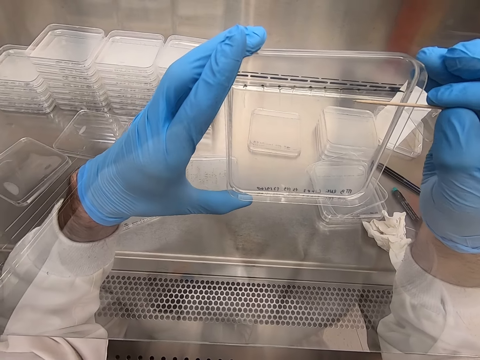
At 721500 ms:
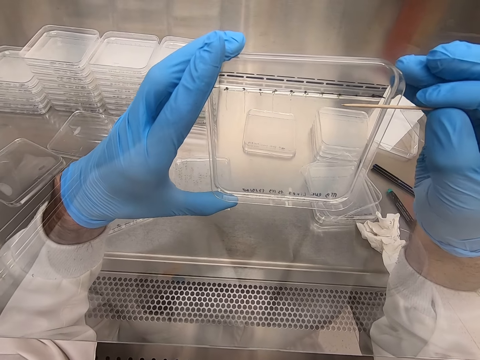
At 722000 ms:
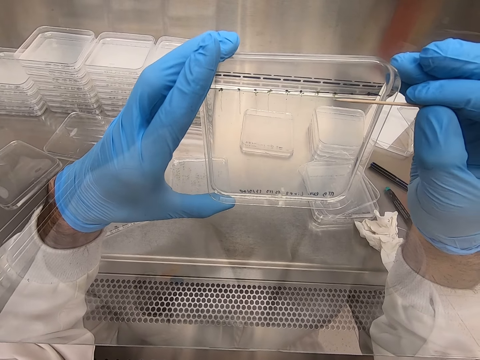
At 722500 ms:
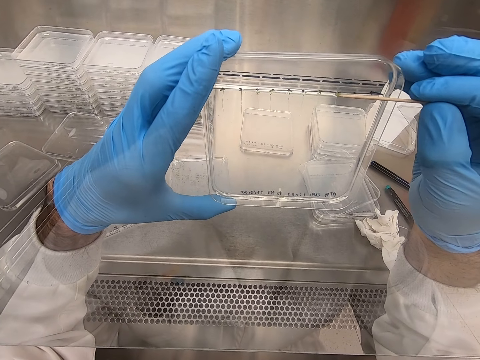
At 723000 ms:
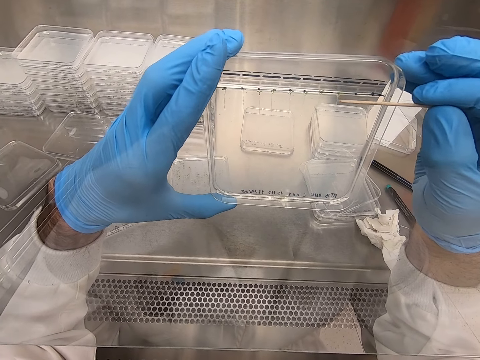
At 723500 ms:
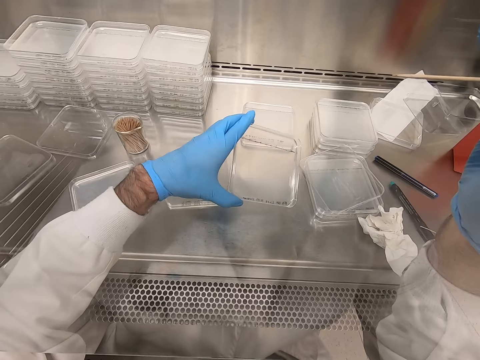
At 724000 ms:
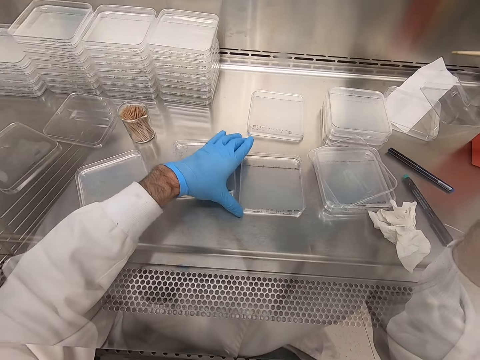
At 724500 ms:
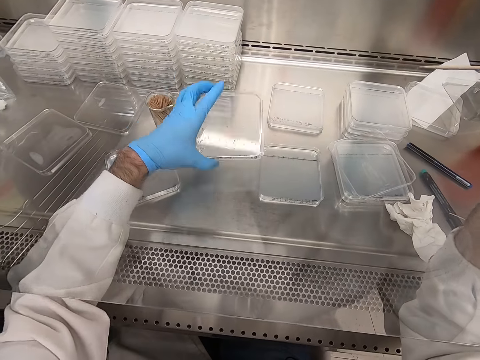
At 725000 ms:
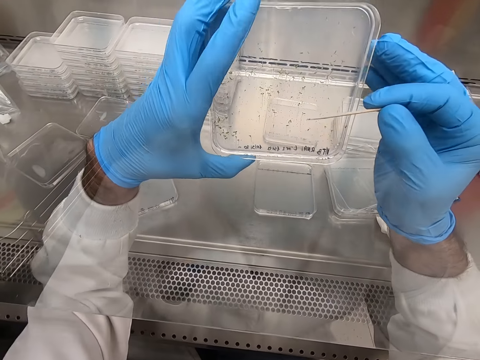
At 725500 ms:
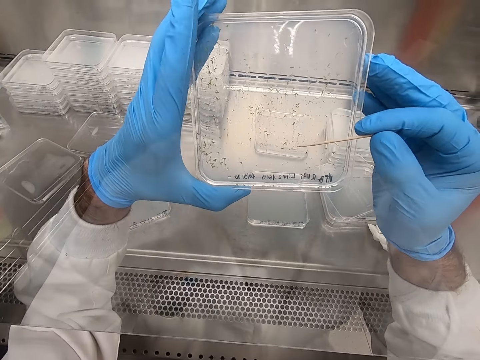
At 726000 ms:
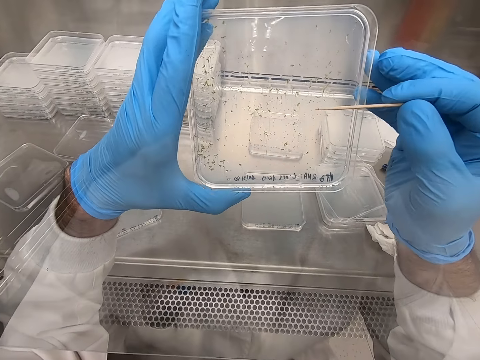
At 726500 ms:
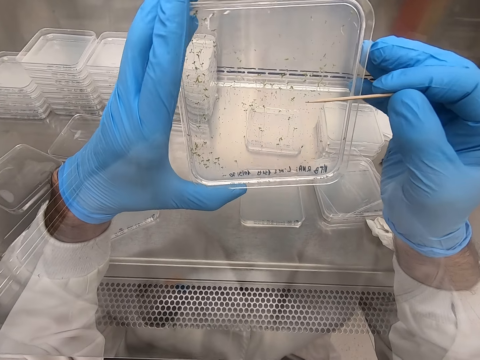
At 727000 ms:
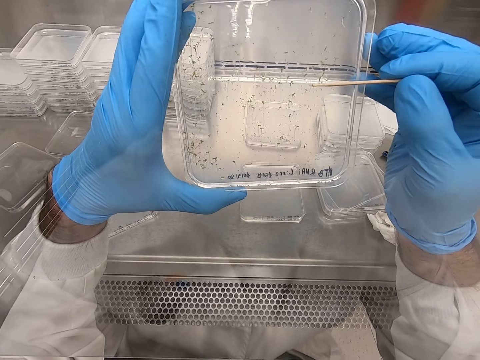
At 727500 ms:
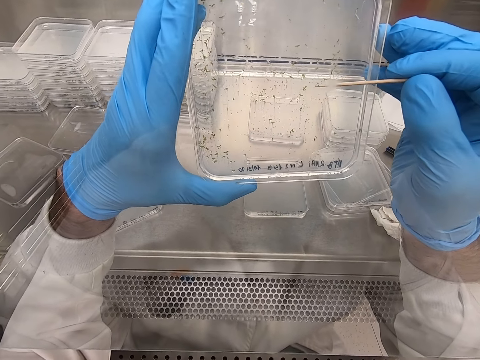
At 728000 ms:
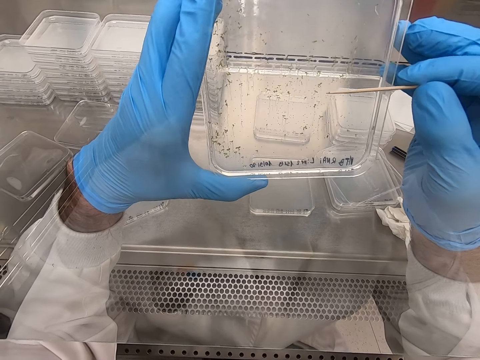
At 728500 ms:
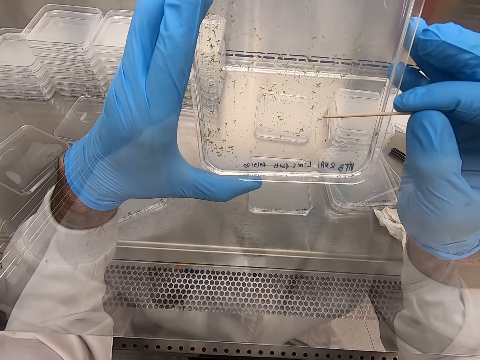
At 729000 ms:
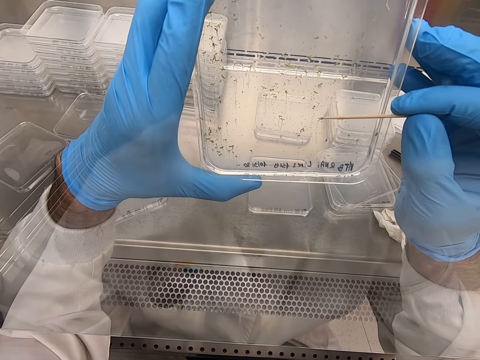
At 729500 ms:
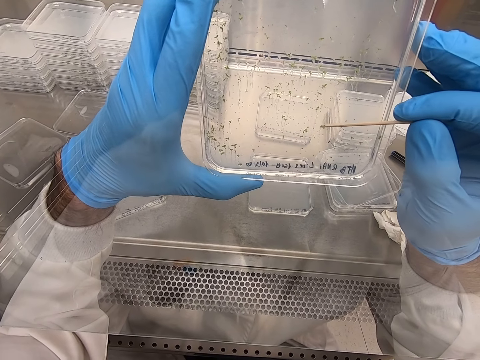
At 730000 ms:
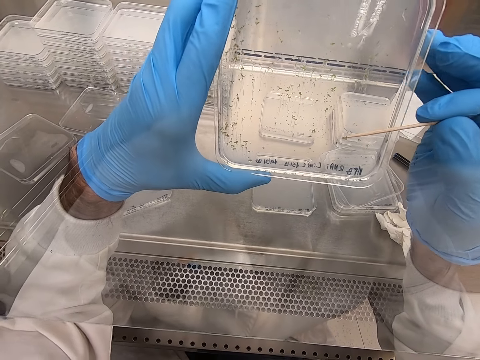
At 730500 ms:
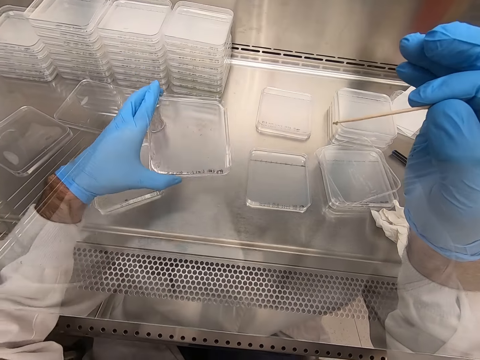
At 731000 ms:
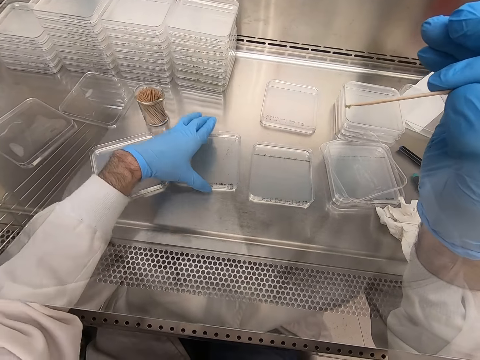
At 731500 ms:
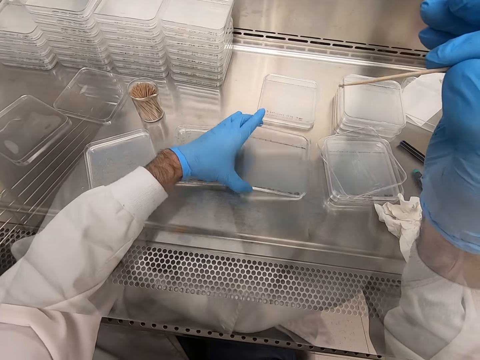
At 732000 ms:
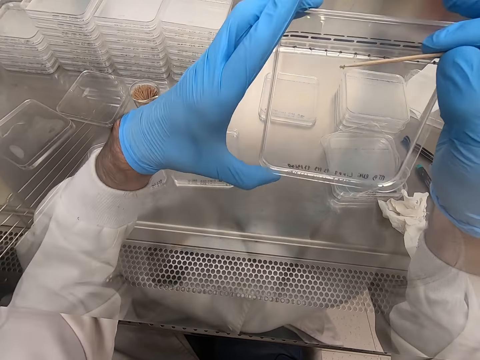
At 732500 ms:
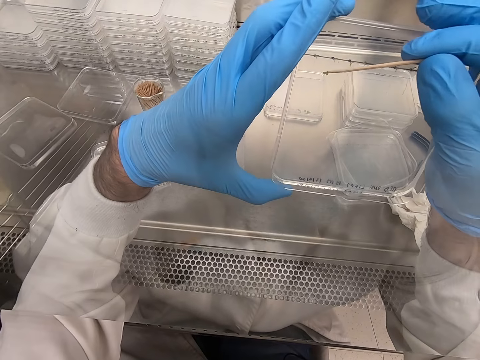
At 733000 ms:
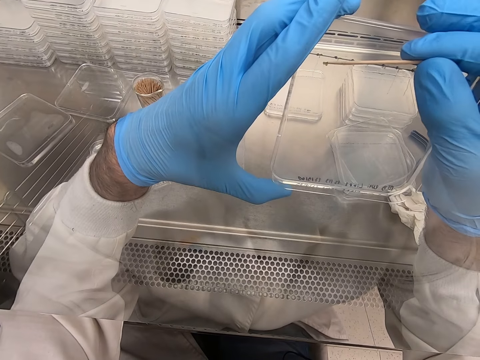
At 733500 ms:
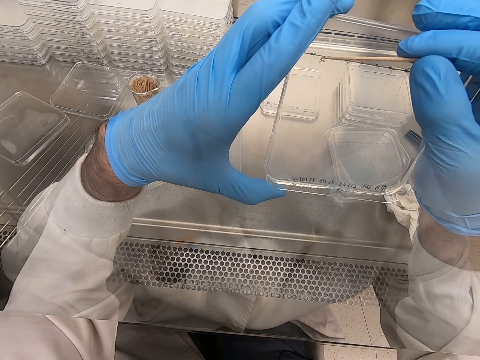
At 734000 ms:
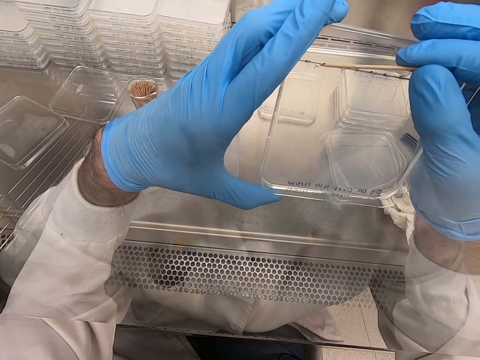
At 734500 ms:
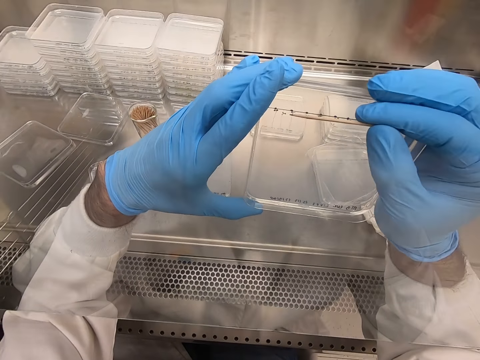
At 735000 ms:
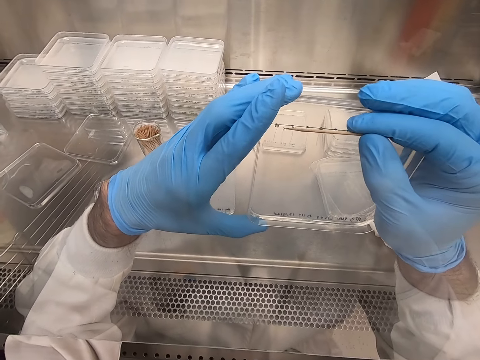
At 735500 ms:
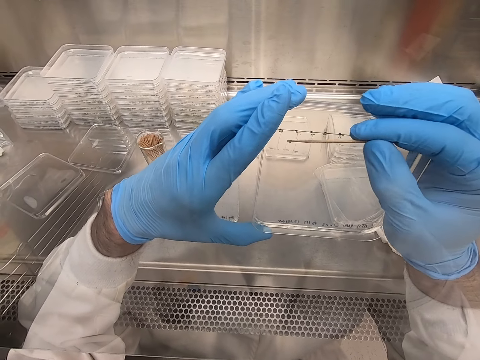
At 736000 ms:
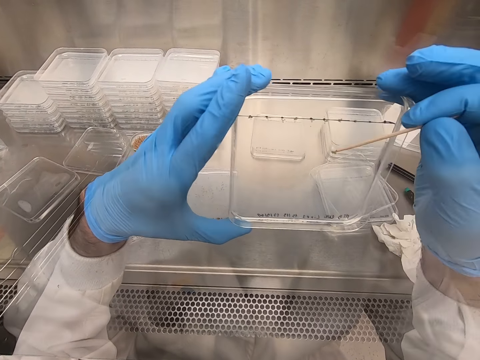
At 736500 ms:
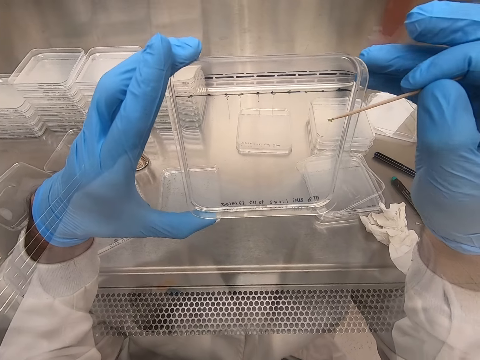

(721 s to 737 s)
The camera wearer places an acrylic sheet on the table. They pick the acrylic sheet. They pick particles from the acrylic sheet. They place the acrylic sheet on the table. They pick the acrylic sheet or tray and put something with a wood stick. They pick particles from the acrylic sheet.

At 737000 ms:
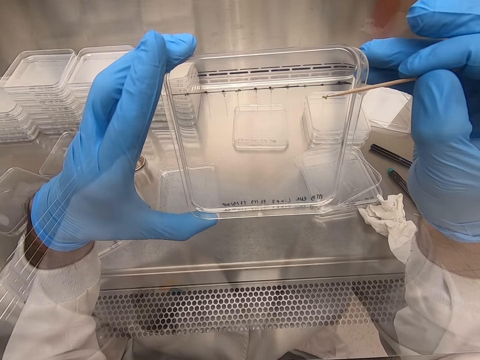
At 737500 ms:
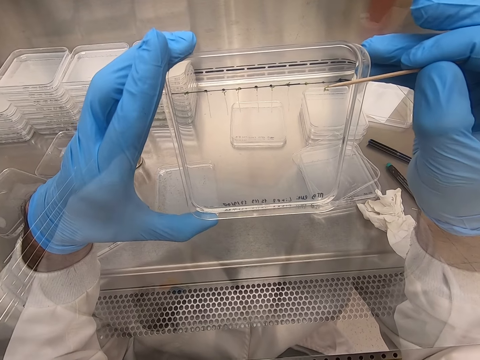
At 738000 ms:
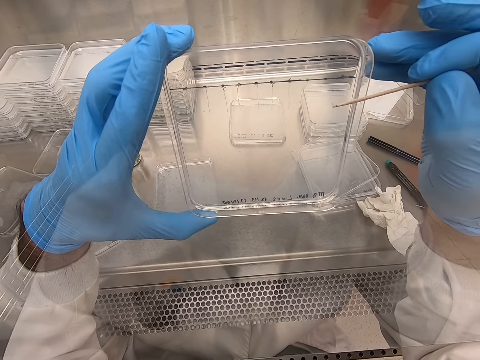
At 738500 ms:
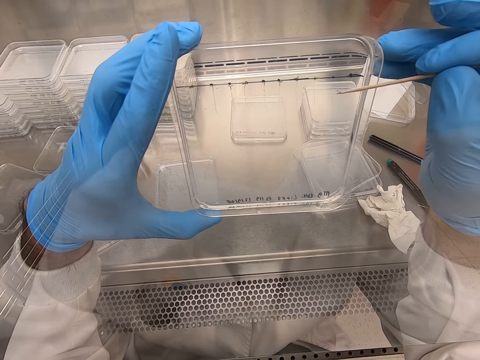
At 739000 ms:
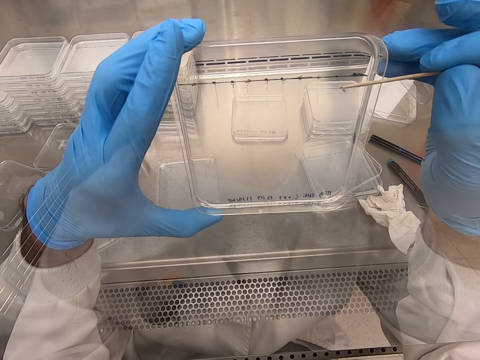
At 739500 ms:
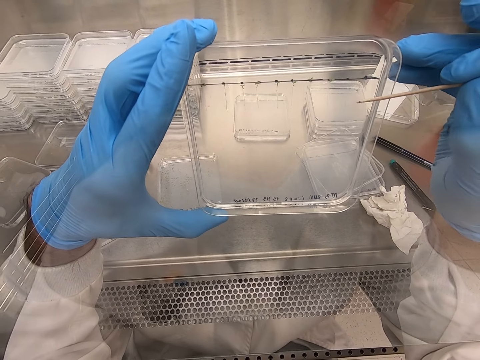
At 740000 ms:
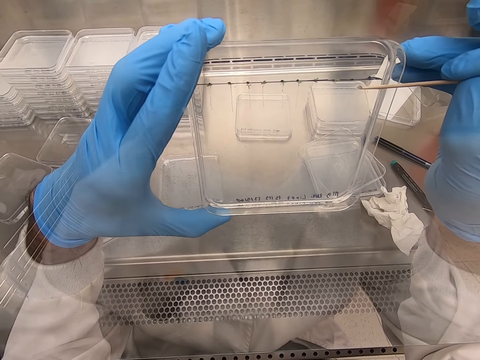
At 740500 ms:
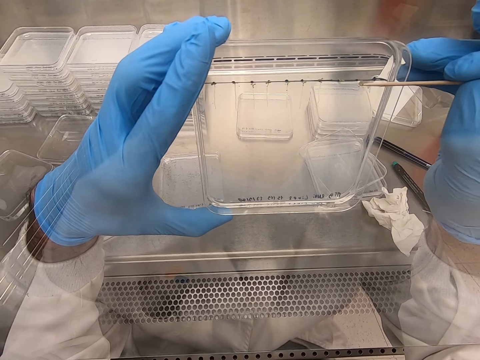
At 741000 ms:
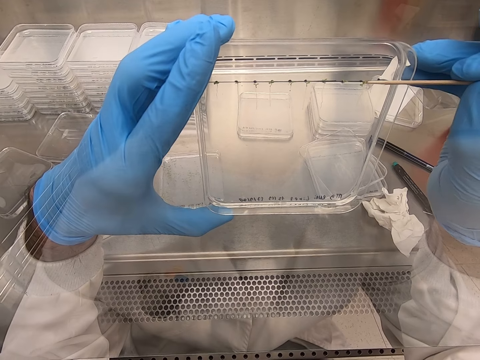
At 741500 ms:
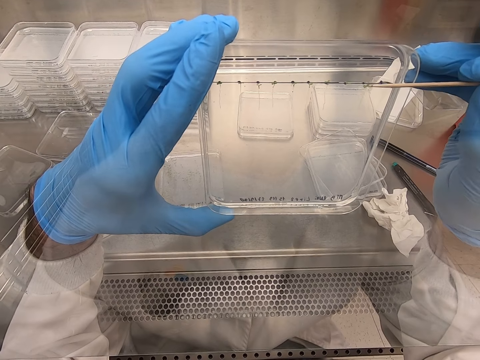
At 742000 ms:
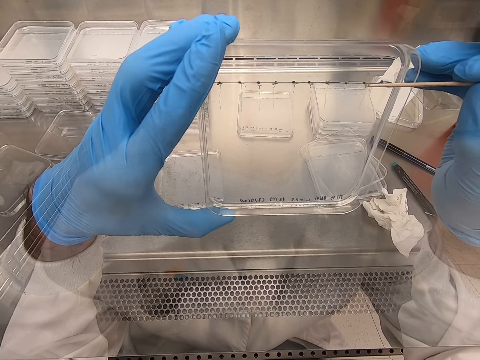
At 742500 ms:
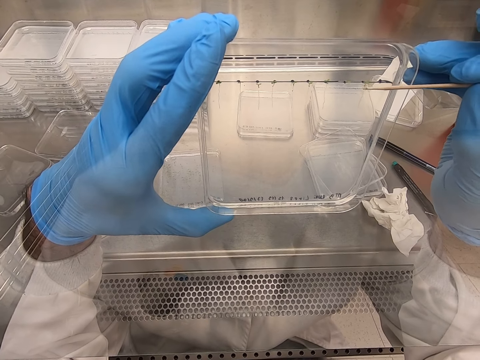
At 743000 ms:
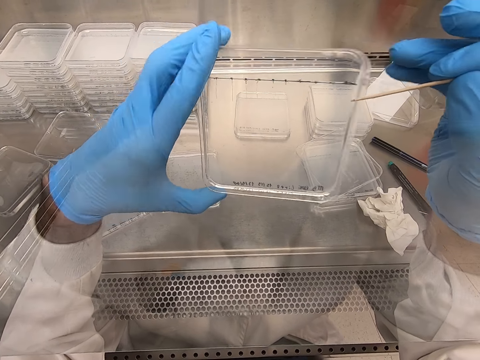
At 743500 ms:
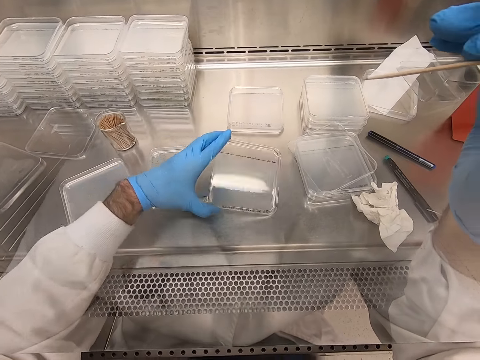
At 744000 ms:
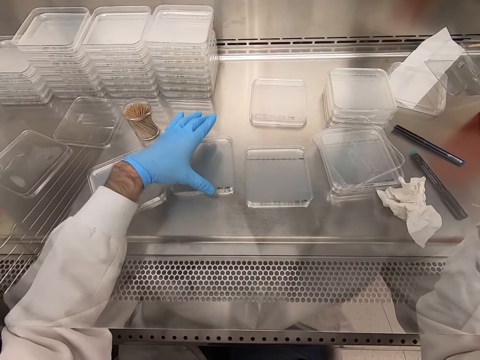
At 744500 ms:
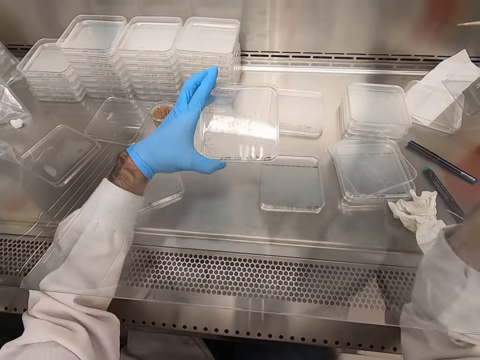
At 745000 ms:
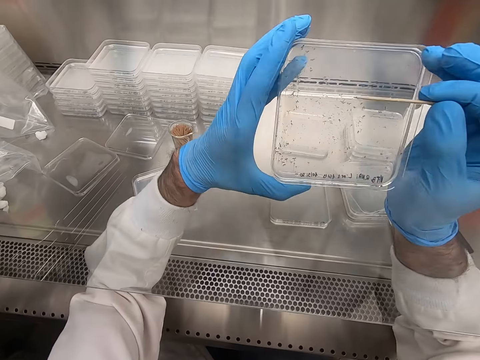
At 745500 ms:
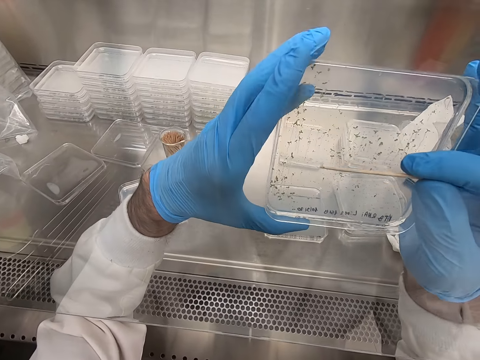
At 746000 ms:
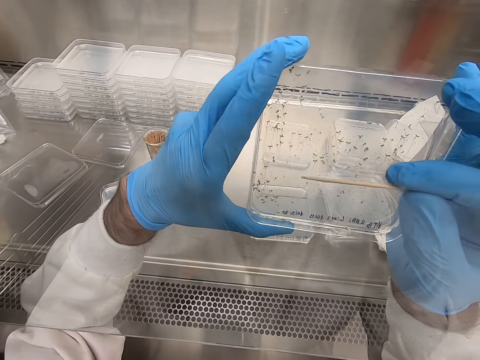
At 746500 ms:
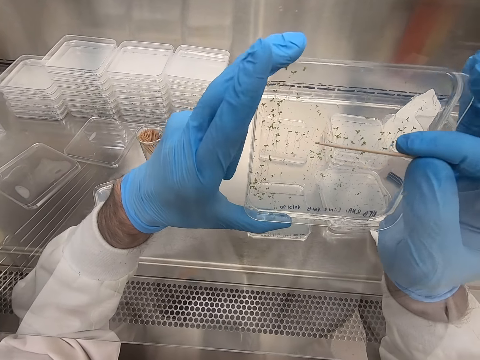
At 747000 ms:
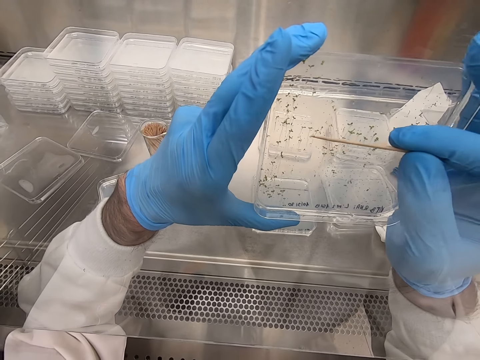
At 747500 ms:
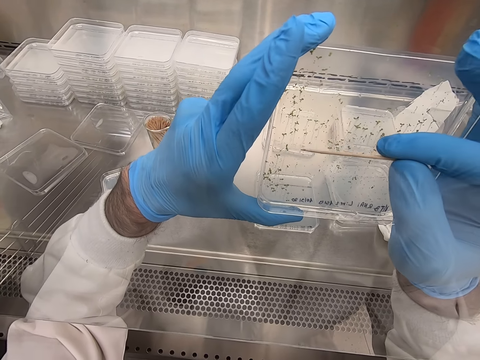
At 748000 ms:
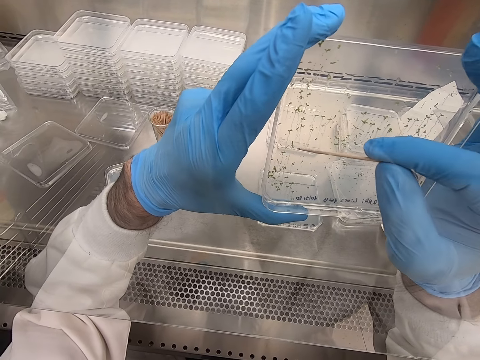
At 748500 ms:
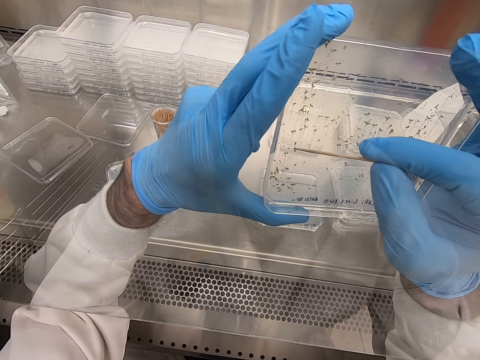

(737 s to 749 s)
The camera wearer places an acrylic sheet on the table. They pick the acrylic sheet. They pick particles from the acrylic sheet.
